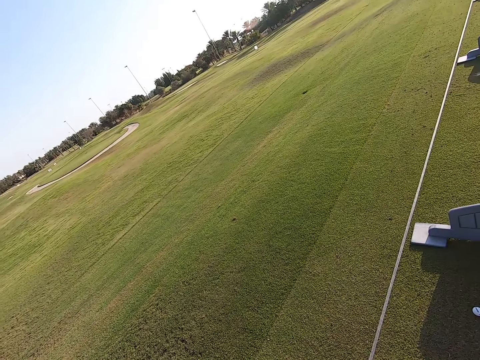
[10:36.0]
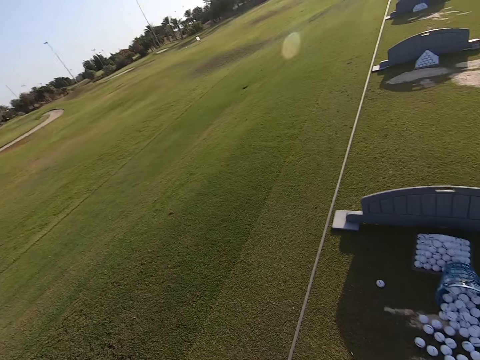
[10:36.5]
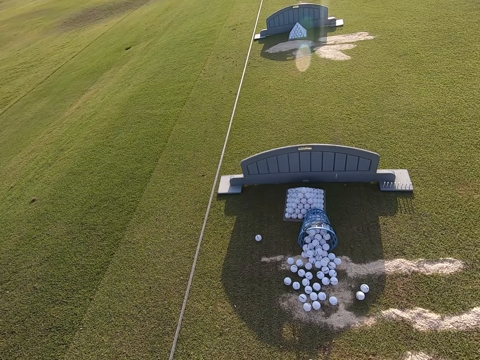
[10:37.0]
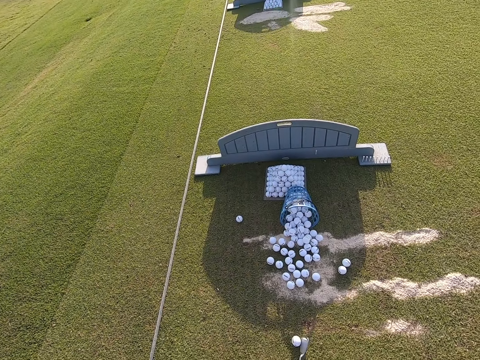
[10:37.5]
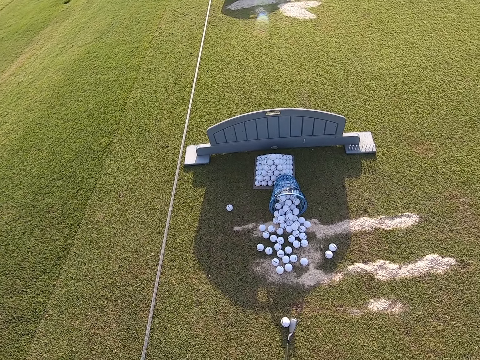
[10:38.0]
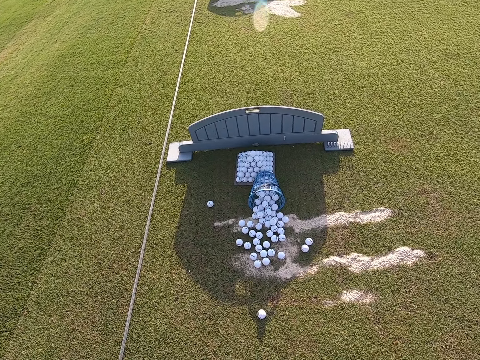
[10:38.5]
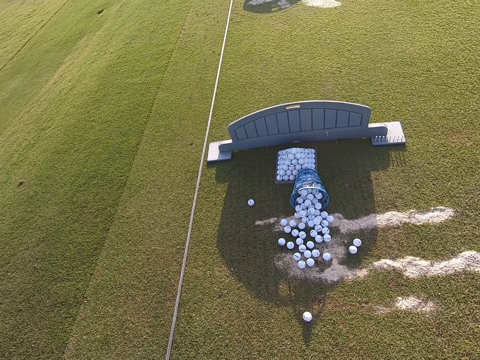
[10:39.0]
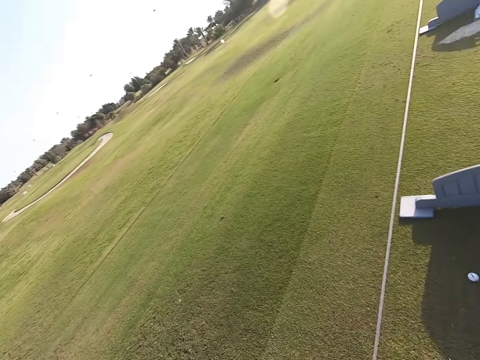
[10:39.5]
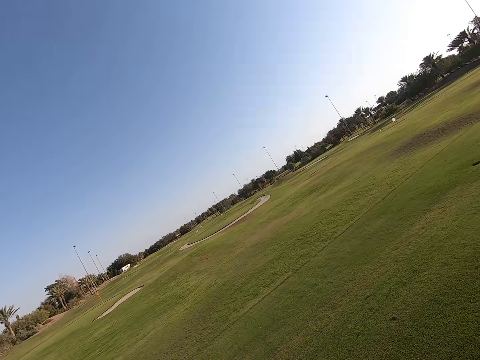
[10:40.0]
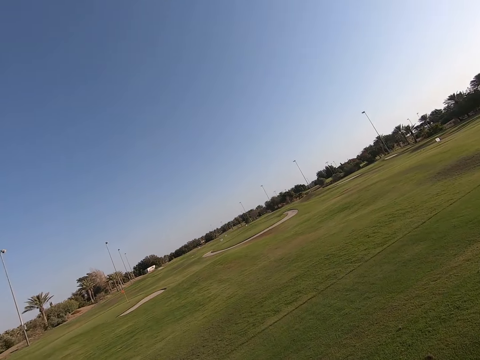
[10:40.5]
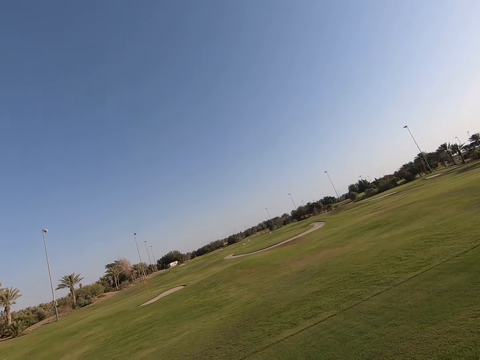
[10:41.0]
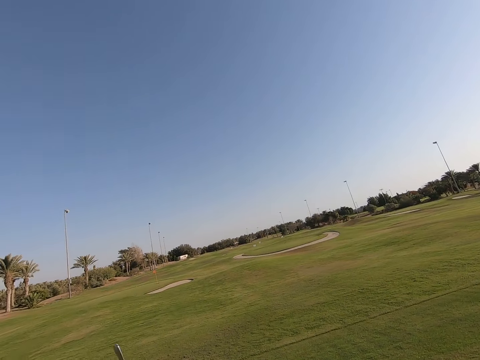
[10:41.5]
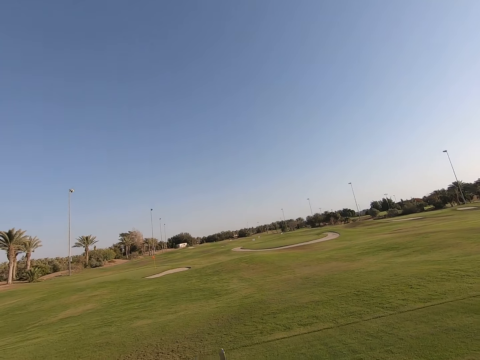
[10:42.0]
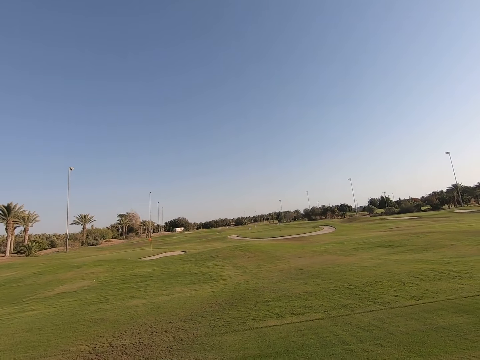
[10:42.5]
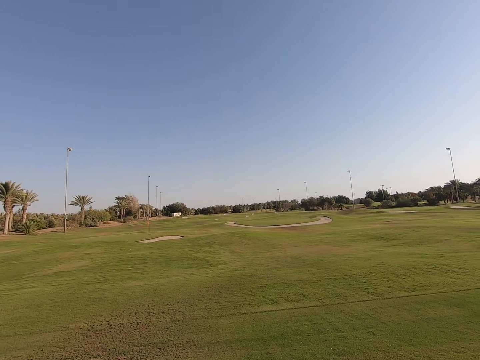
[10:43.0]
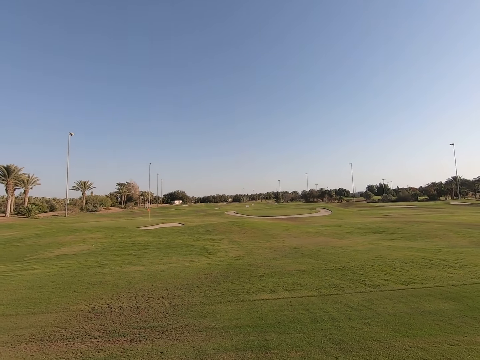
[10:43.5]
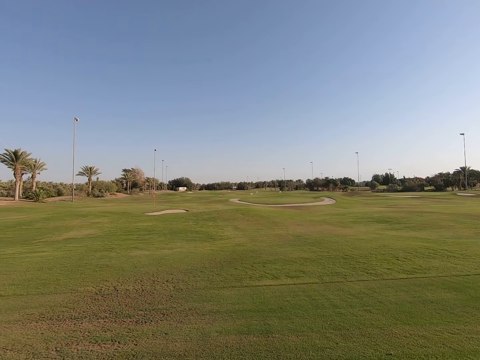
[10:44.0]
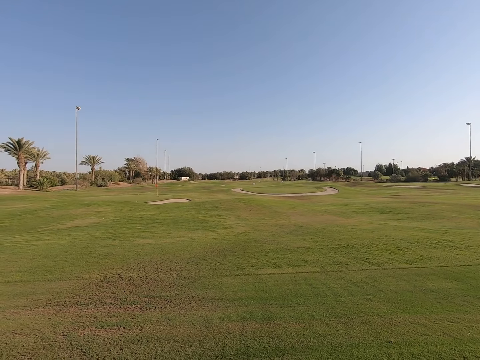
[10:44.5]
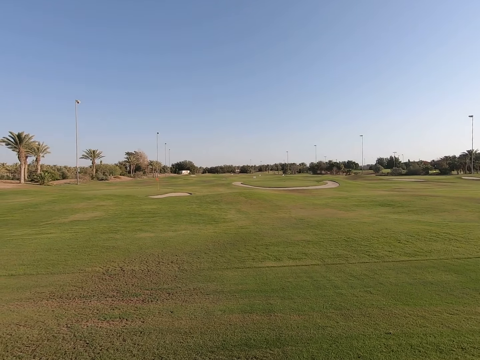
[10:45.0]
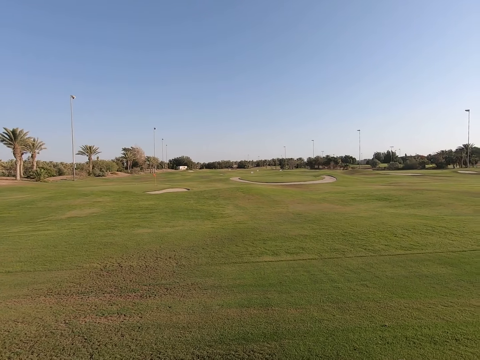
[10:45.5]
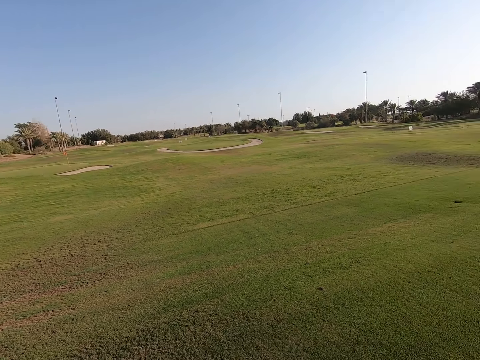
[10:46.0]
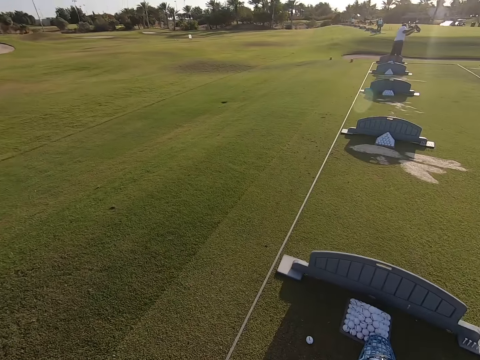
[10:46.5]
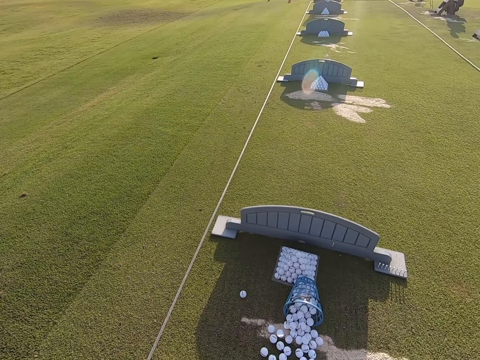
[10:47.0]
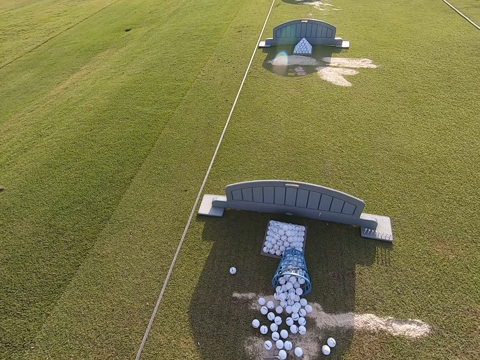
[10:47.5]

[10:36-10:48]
The camera wearer sets the golf ball to hit. They hit the ball. They watch the balls.

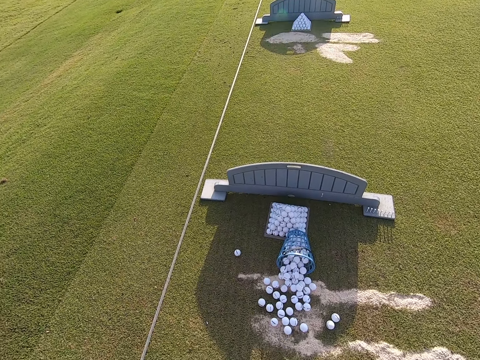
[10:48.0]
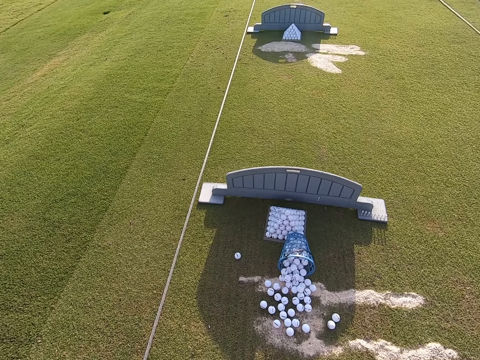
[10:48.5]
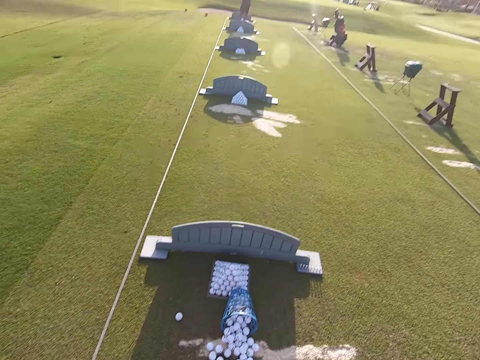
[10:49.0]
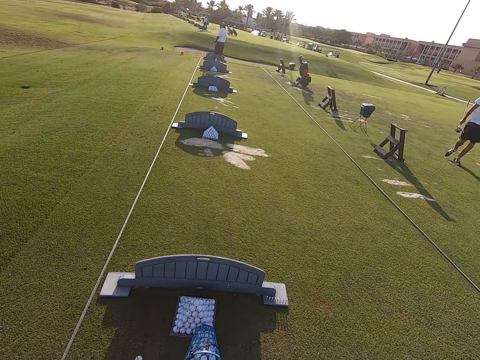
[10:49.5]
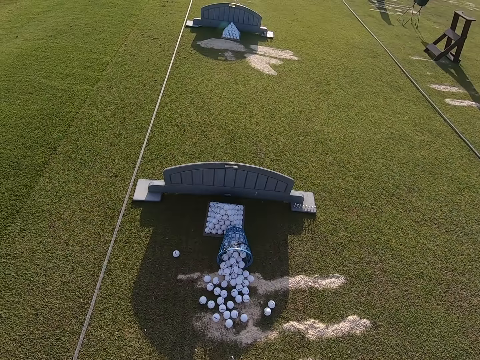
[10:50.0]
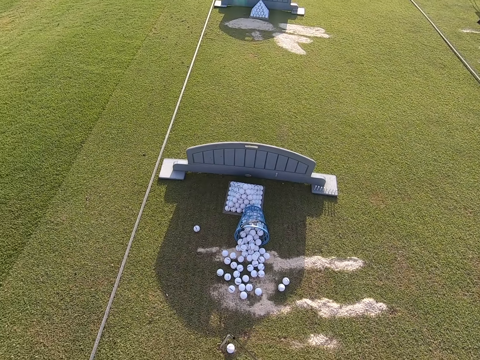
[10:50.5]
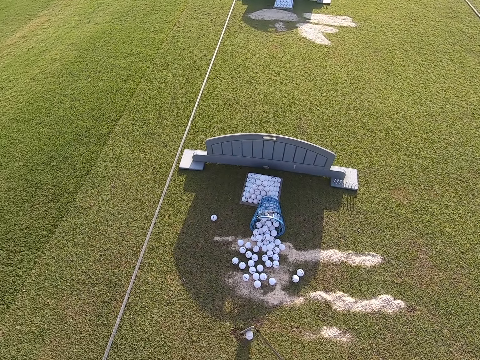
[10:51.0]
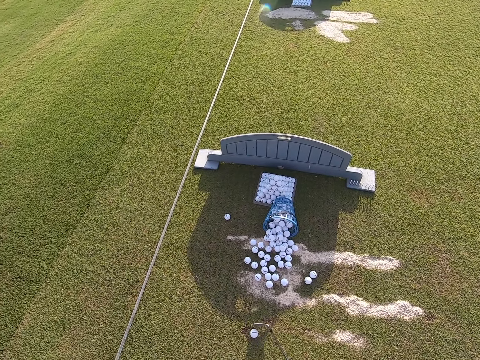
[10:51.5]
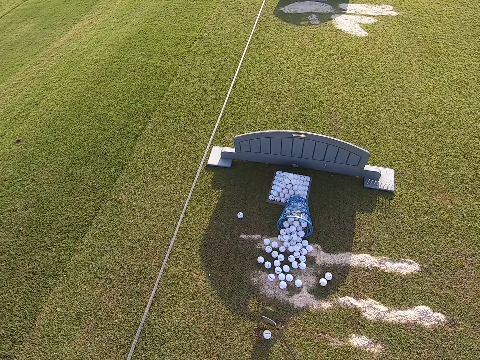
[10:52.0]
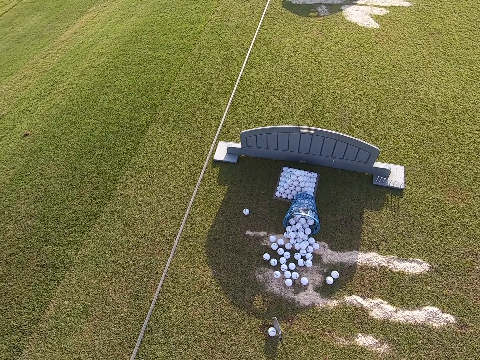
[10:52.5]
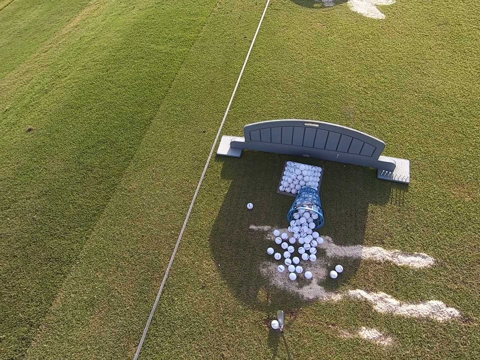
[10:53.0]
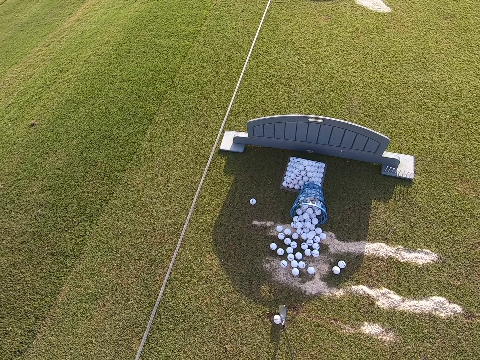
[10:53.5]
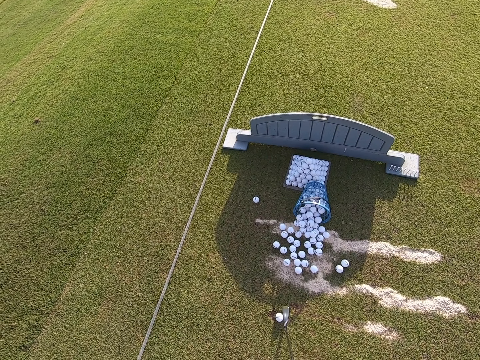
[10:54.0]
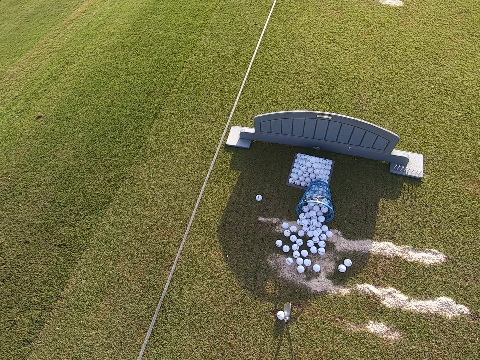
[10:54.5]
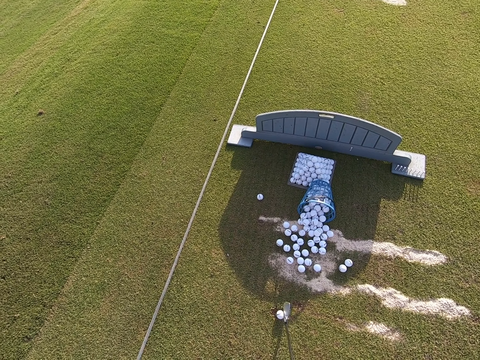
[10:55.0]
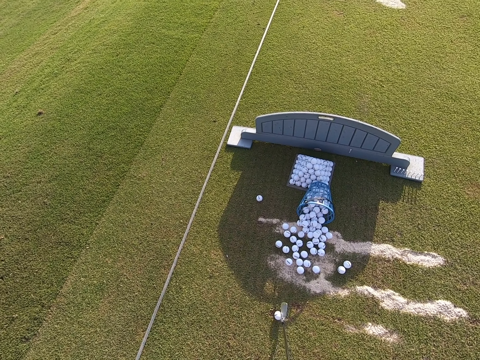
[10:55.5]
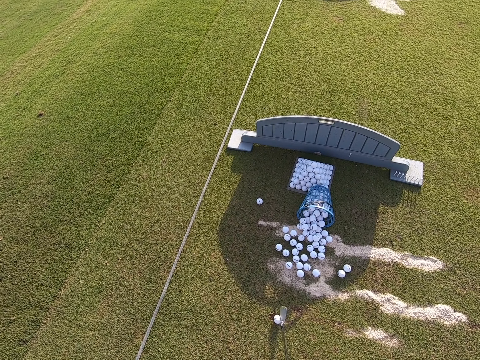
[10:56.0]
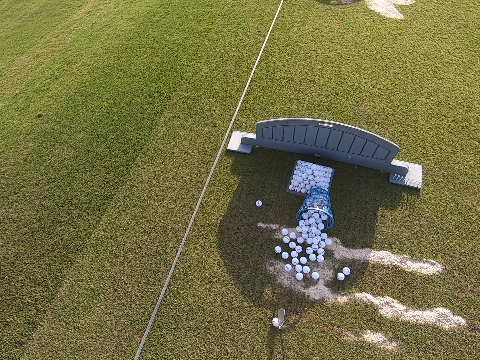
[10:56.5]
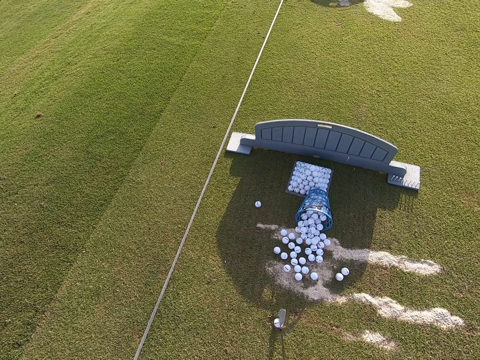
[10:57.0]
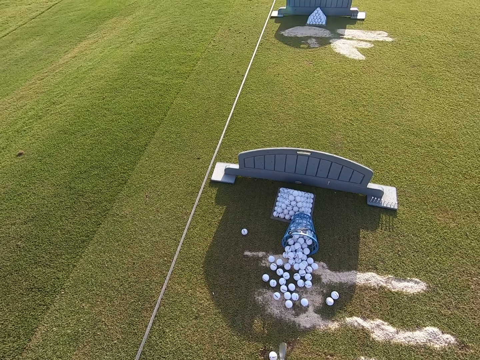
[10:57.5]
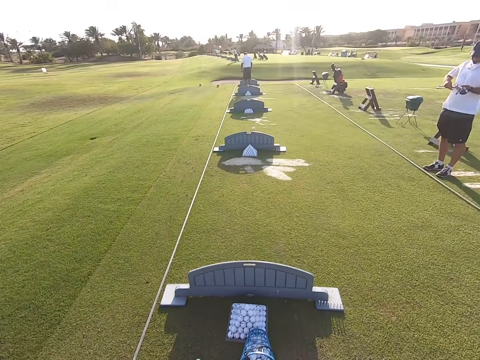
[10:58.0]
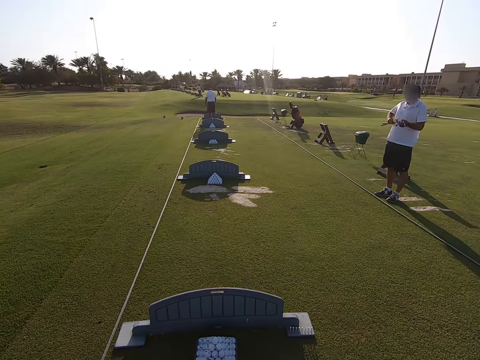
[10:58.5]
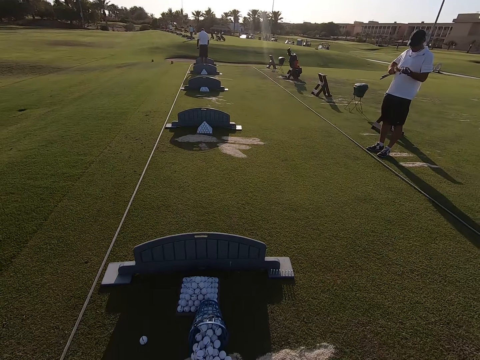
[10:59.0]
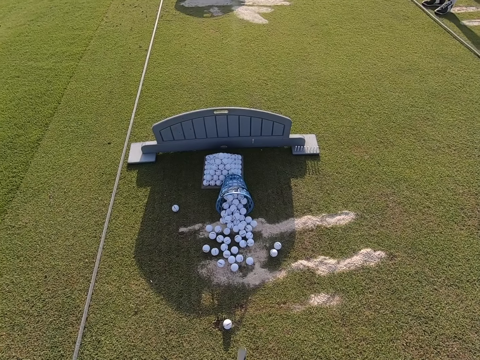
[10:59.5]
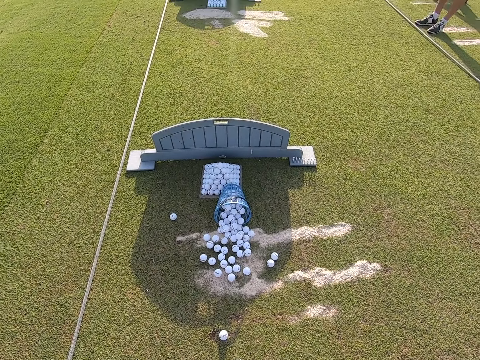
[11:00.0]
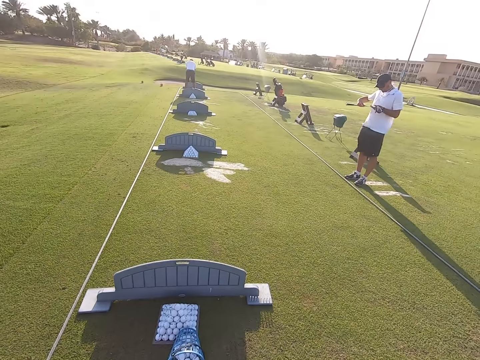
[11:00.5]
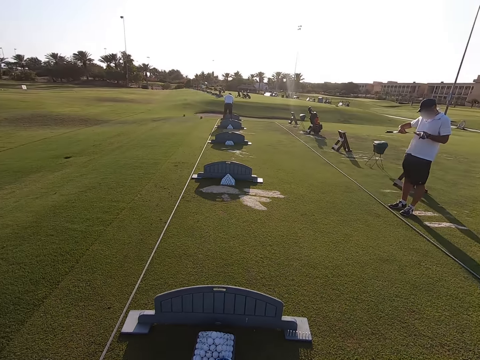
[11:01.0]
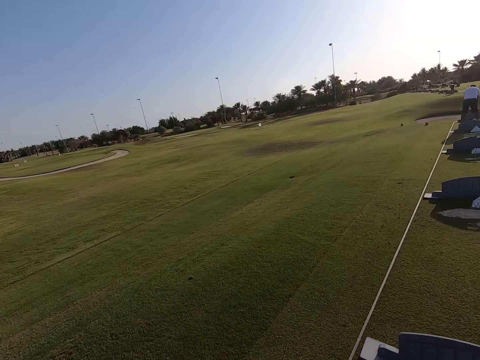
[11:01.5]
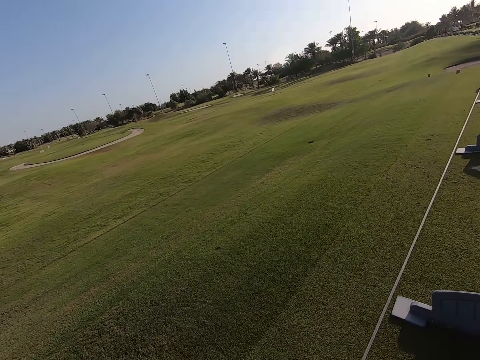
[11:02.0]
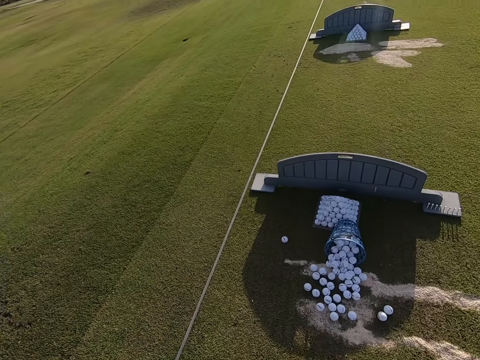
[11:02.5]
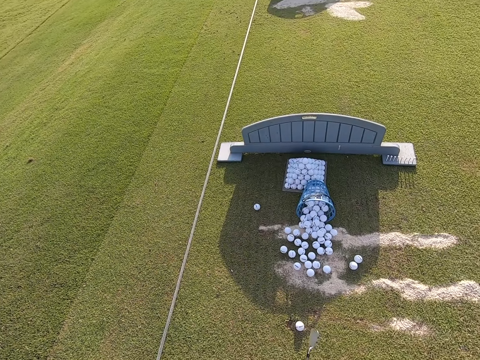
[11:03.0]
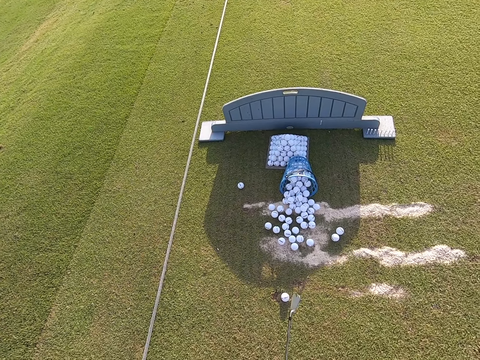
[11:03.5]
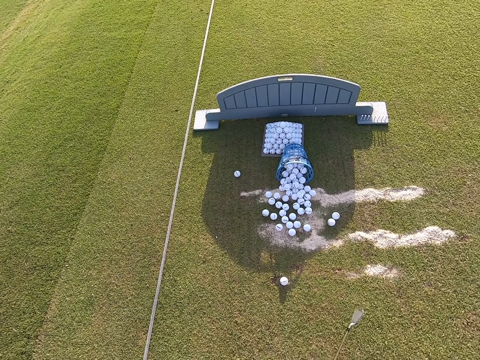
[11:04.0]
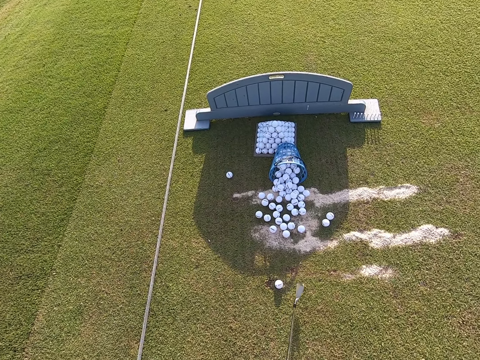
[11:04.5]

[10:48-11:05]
The camera wearer sets another ball for a hit. They grab the ball with a golf stick. They stare around the golf game ground. A person holds a golf stick on hands. The camera wearer looks around.
